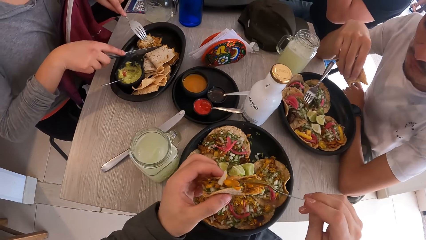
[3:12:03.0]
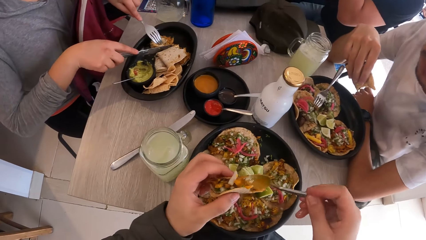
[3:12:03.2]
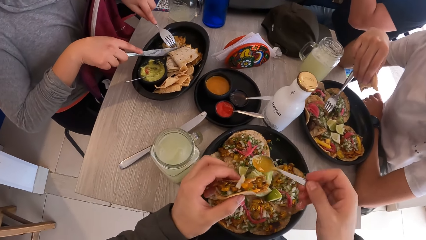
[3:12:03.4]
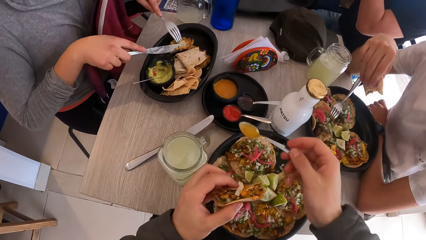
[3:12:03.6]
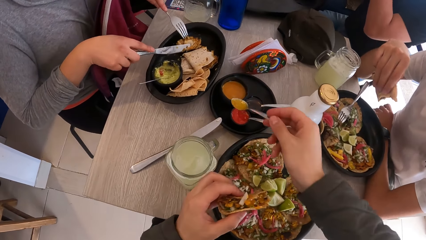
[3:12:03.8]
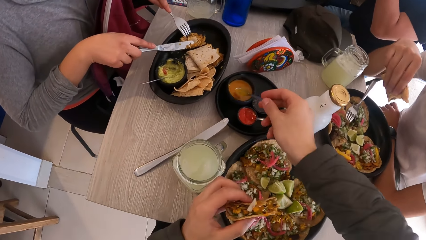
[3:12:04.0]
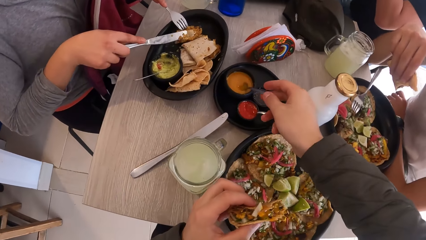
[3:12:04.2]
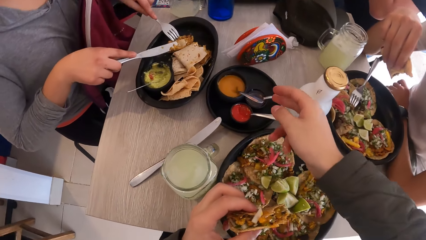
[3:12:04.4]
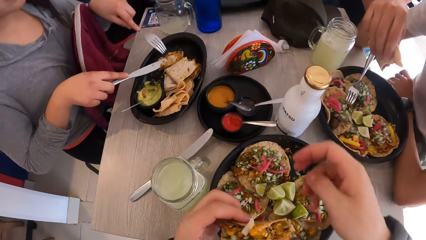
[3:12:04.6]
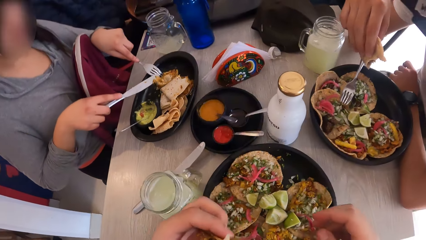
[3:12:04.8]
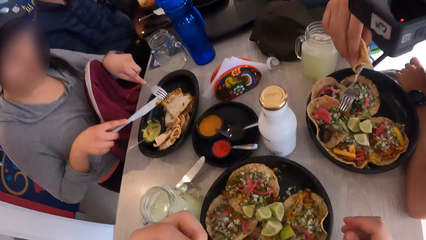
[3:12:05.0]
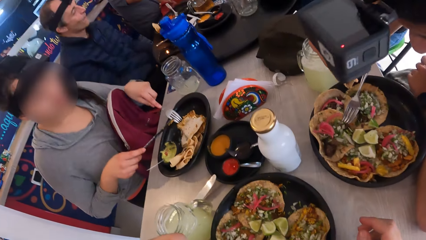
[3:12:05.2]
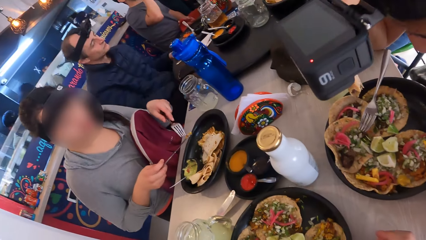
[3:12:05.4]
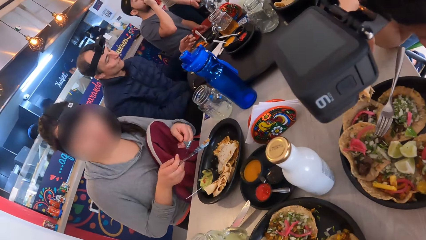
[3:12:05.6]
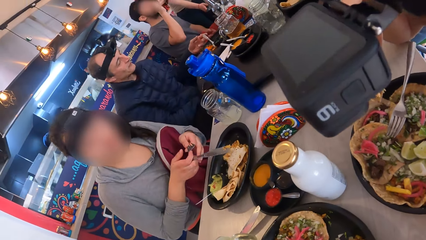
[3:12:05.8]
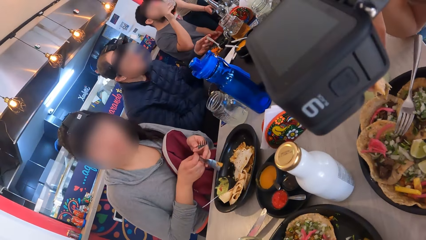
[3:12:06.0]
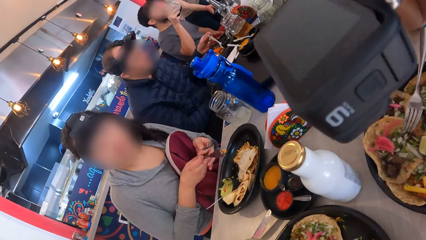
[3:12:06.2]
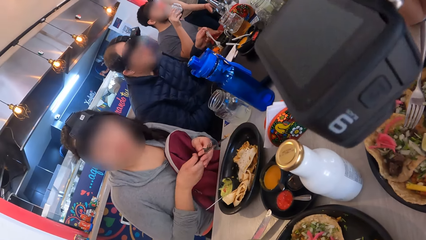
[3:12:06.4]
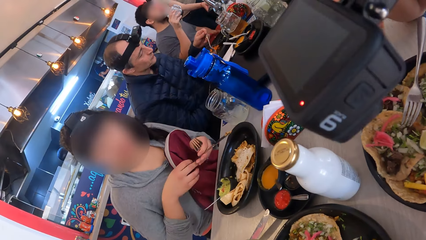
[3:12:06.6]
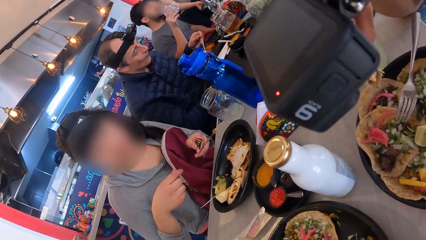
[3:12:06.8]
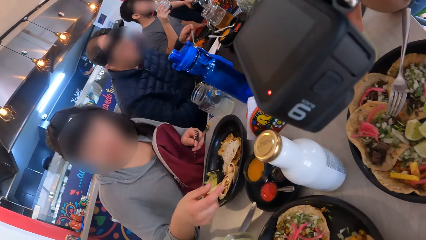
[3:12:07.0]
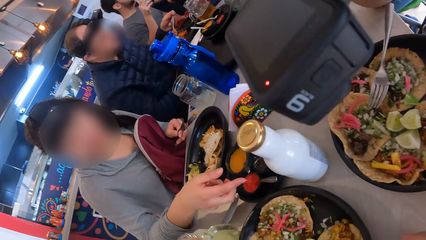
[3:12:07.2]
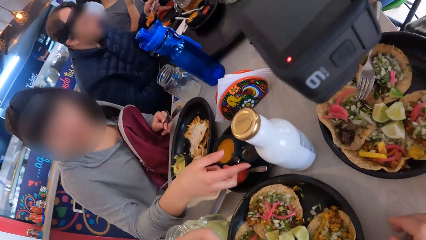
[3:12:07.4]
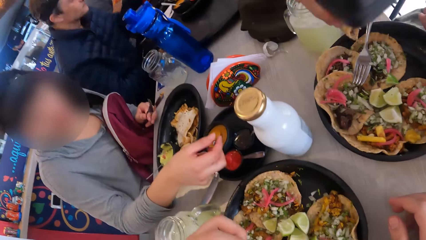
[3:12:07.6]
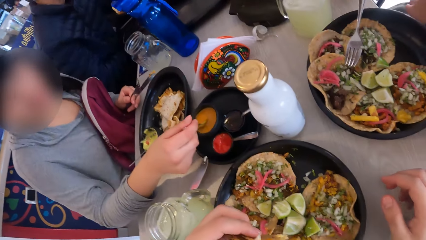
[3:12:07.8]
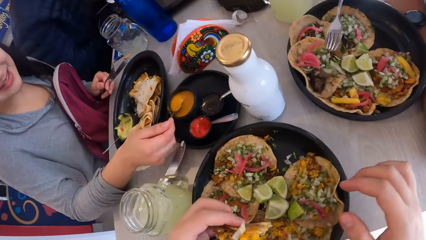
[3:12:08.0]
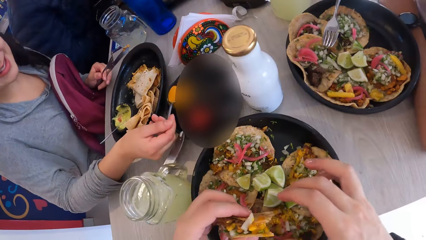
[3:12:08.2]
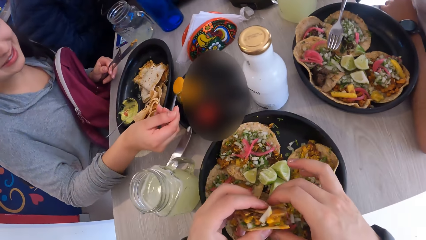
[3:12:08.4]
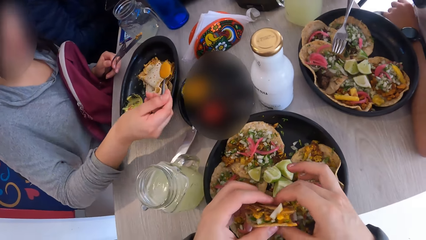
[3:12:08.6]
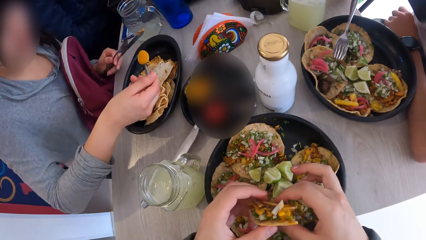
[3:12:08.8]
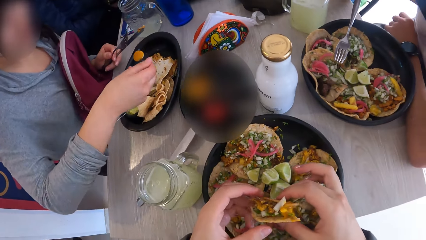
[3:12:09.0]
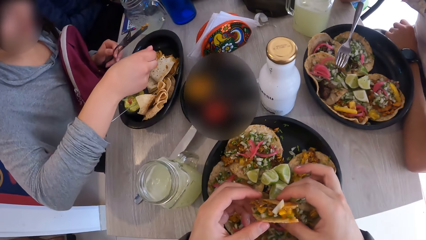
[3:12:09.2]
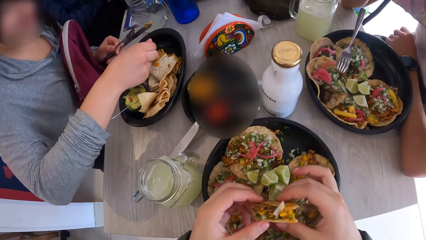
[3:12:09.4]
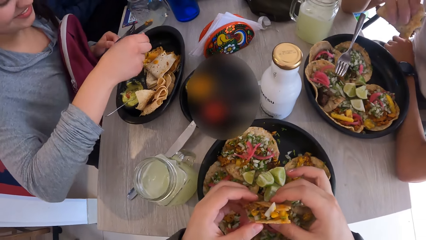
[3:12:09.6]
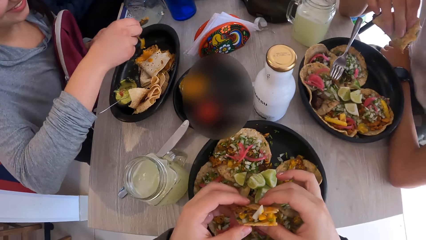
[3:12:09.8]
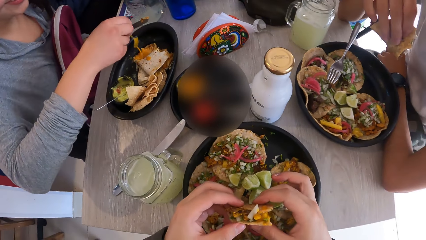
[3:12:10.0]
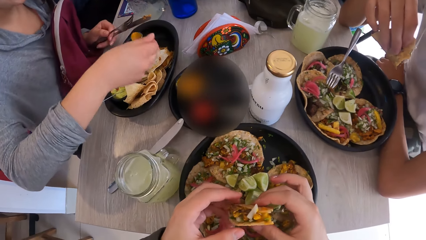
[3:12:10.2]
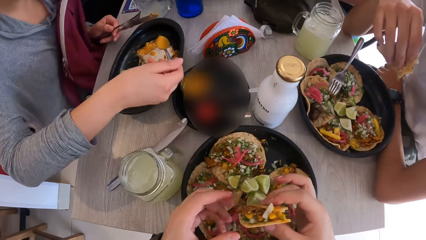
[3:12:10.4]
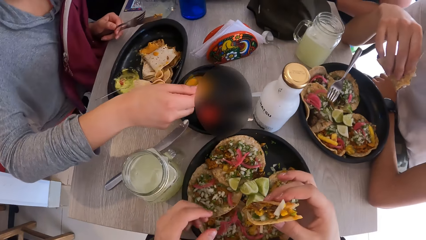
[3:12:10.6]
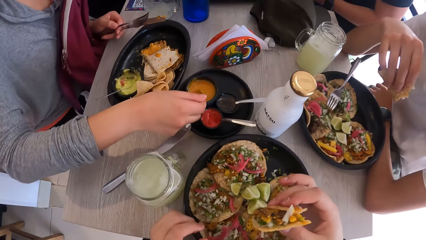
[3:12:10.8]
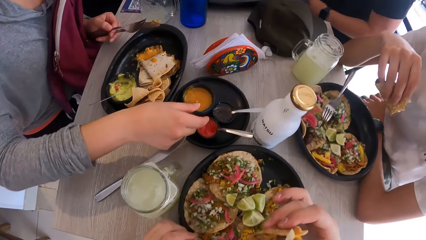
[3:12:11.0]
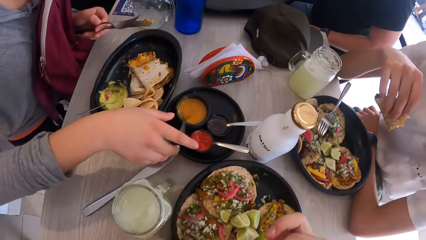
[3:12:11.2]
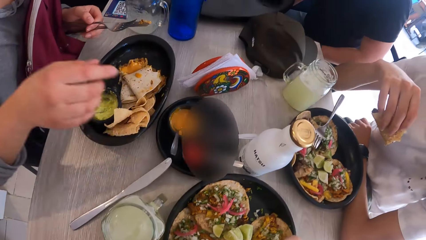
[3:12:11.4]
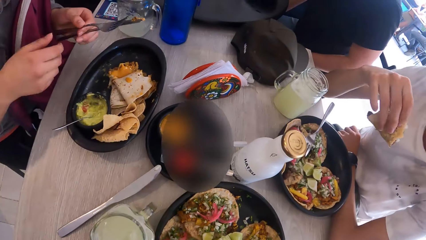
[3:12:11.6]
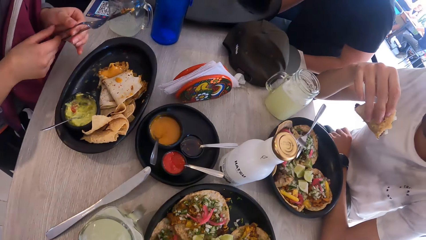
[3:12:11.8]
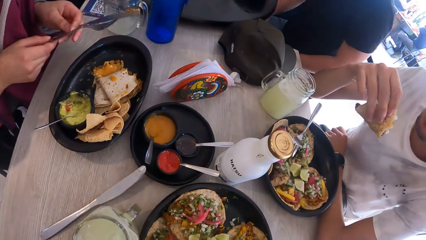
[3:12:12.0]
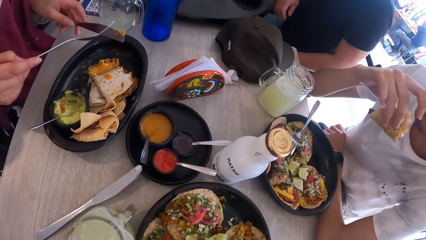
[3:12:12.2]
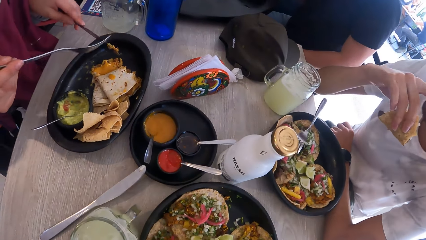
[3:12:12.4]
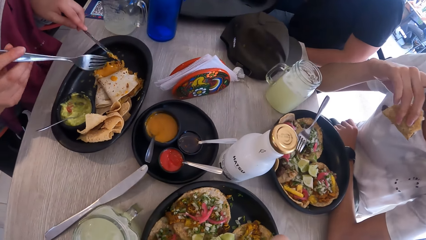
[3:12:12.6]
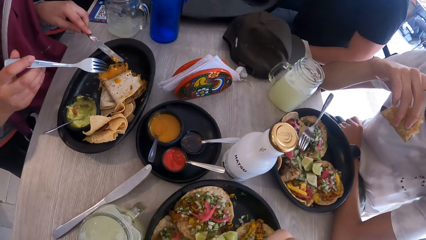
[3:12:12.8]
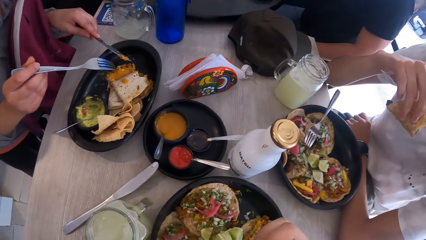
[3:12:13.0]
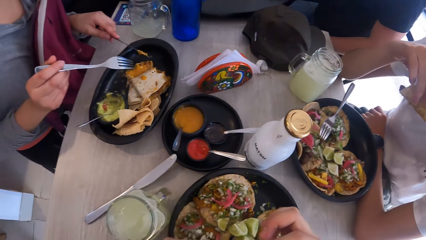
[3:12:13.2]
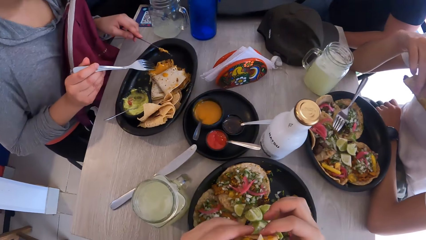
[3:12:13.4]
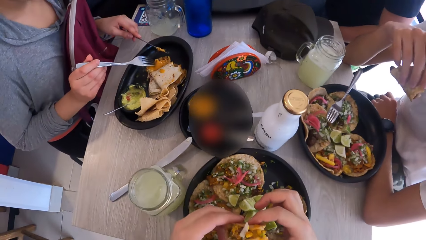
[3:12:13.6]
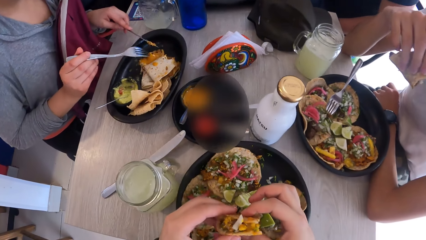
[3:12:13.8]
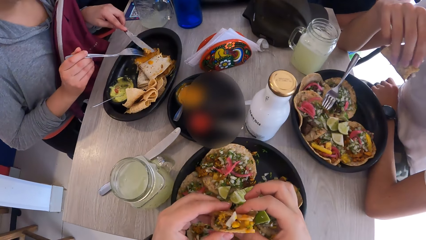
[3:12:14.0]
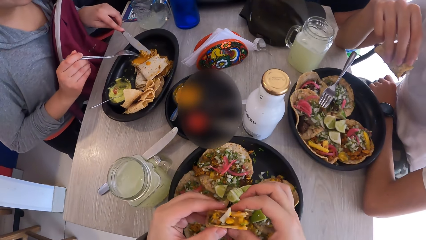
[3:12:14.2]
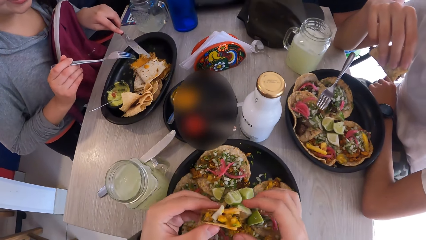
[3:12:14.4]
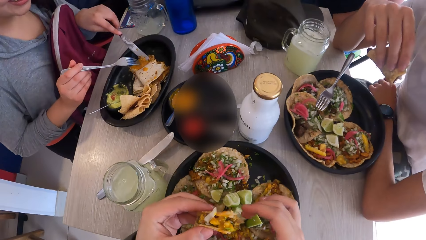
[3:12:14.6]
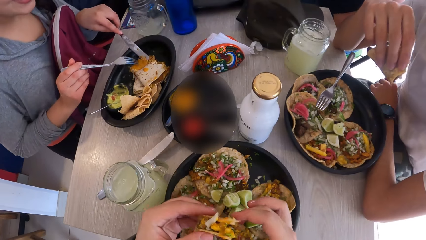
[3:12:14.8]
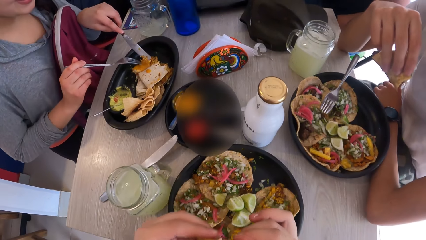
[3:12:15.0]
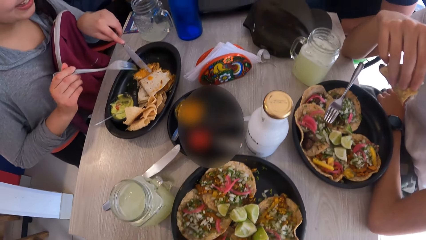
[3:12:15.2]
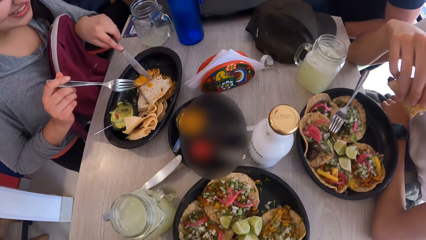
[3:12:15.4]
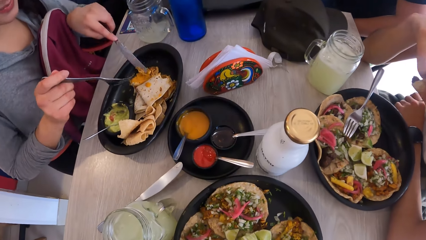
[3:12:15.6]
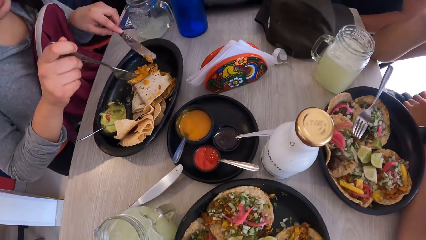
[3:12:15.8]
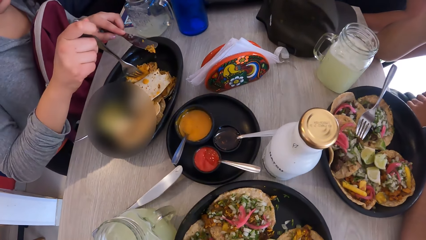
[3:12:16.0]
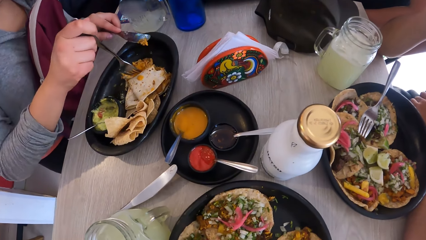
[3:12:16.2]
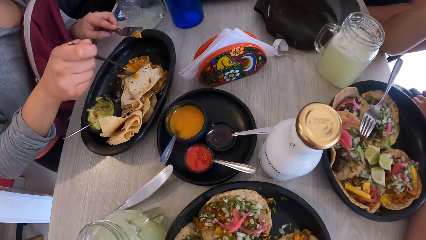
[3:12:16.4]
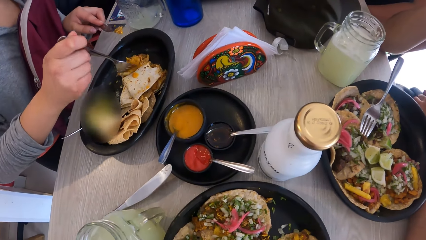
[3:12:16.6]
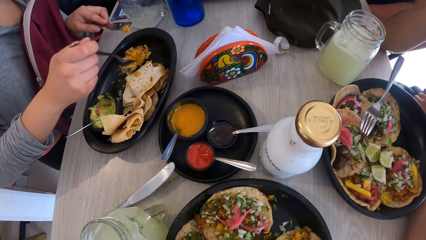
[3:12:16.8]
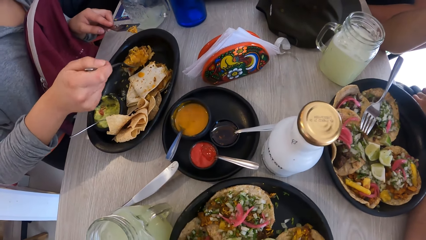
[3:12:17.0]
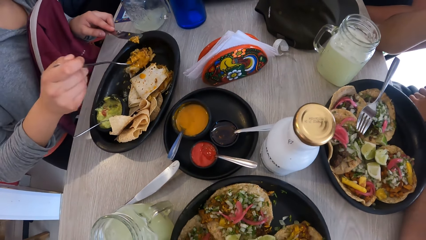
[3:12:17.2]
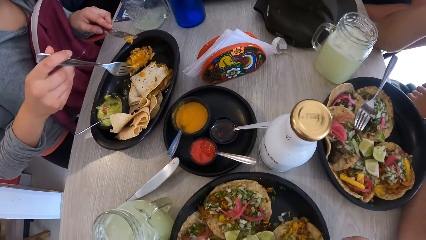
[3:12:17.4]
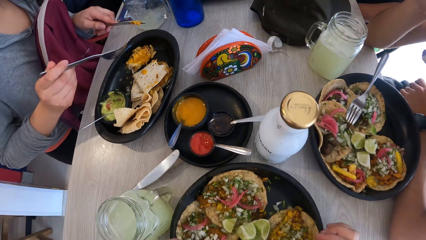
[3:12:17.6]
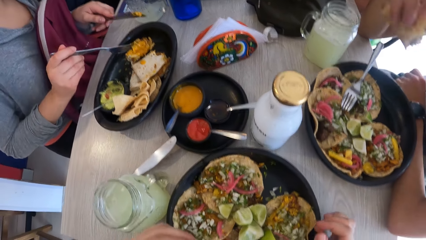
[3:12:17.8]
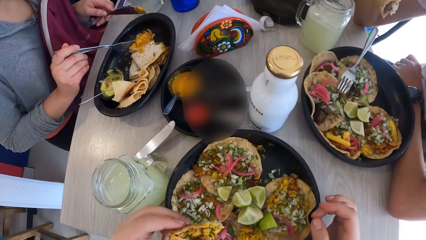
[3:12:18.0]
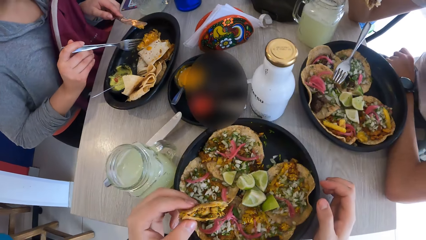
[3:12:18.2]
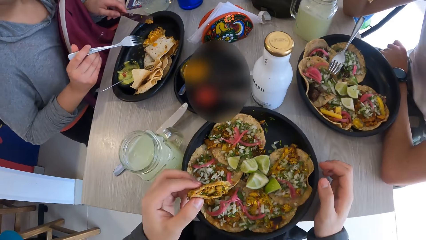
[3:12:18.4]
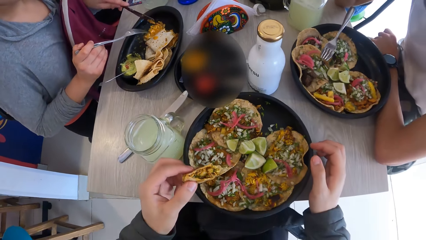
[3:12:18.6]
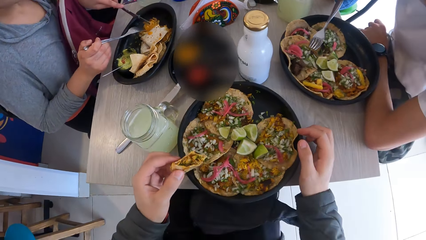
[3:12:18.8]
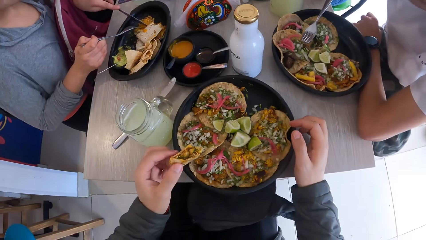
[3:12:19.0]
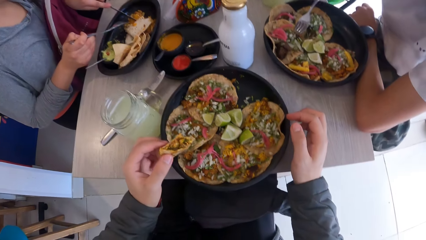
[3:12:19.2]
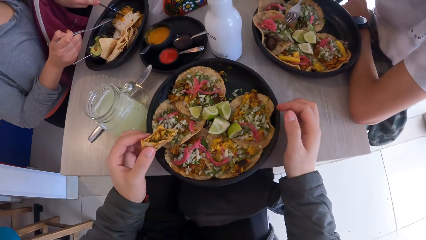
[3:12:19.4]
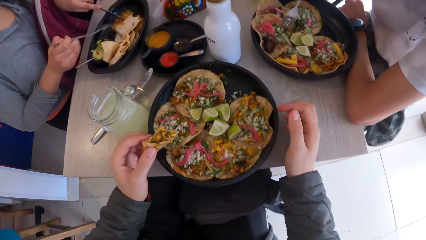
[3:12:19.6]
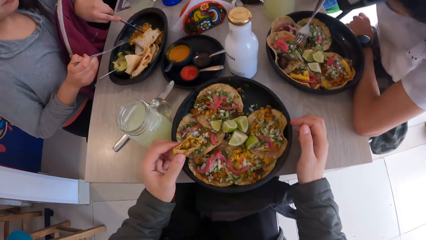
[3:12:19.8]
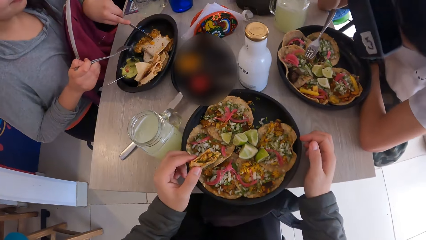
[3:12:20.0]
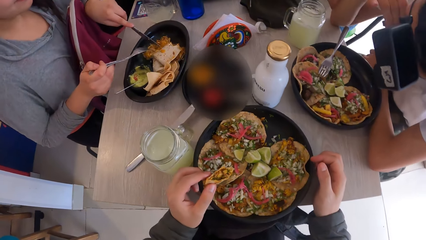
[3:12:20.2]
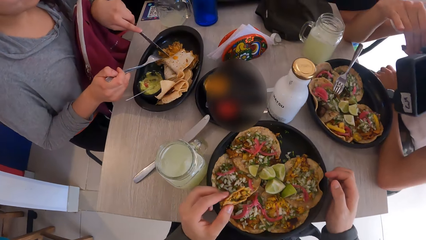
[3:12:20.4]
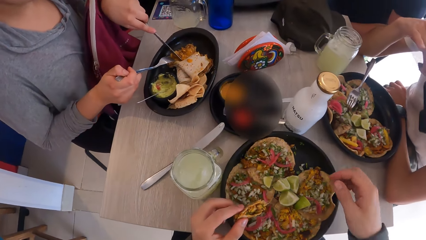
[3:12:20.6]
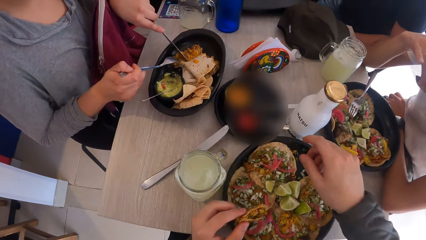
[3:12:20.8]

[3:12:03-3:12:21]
The camera wearer drops the spoon in the cup in the plate with his right hand. He stares at a lady. The lady holds the fork and knife with her left hand. The lady takes some sauce from the cup in the plate with the spoon in her right hand. The lady adds the sauce to the taco in the plate with her right hand. The camera wearer stares at the tray. The lady drops the spoon in the cup in the plate with her right hand. The camera wearer eats food. The lady holds the fork and knife with both hands. The camera wearer stares at the table. The lady eats the tacos from the plate with the fork and the knife in both hands. The camera wearer eats food and stares at the tray.
